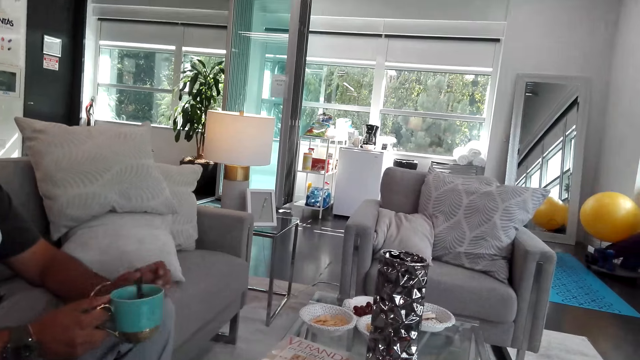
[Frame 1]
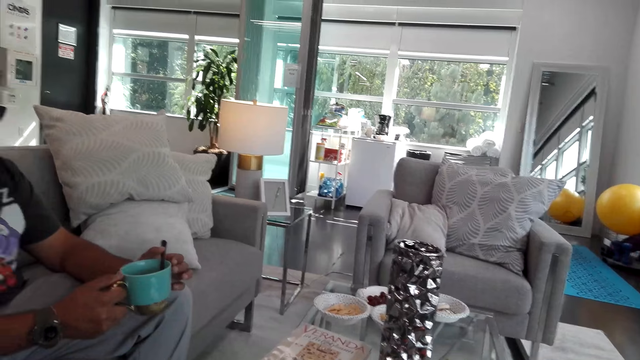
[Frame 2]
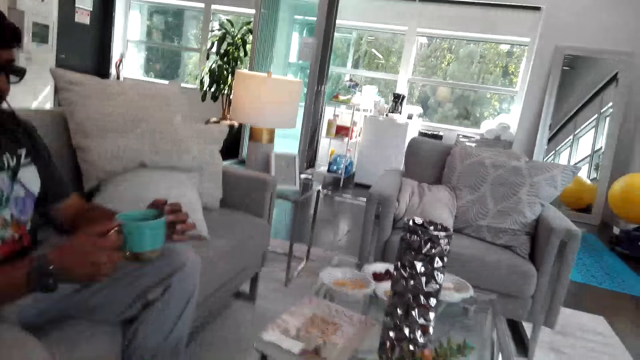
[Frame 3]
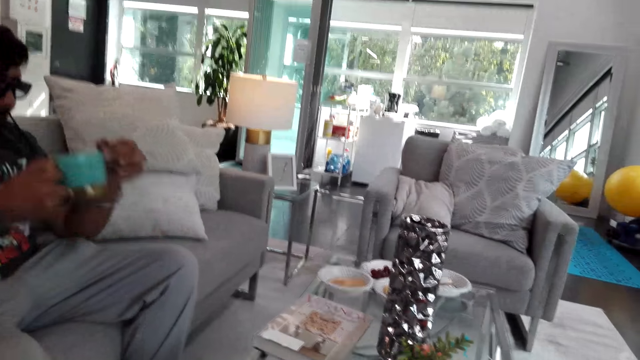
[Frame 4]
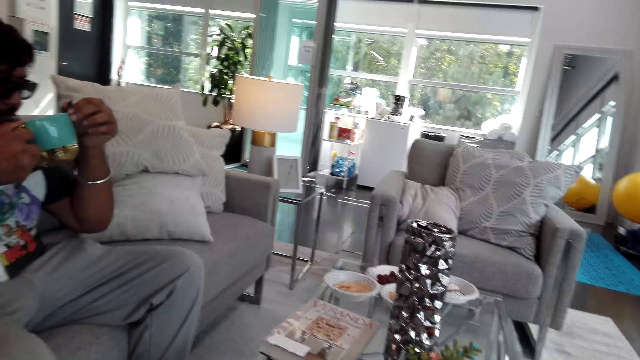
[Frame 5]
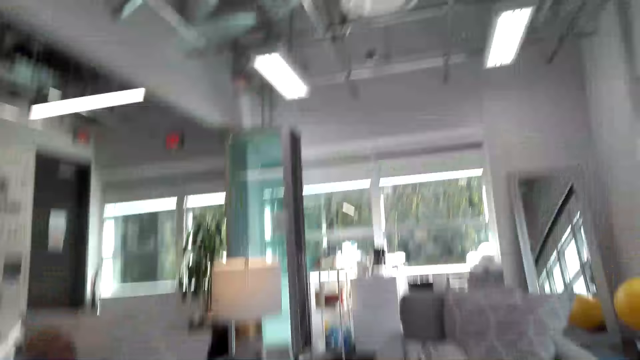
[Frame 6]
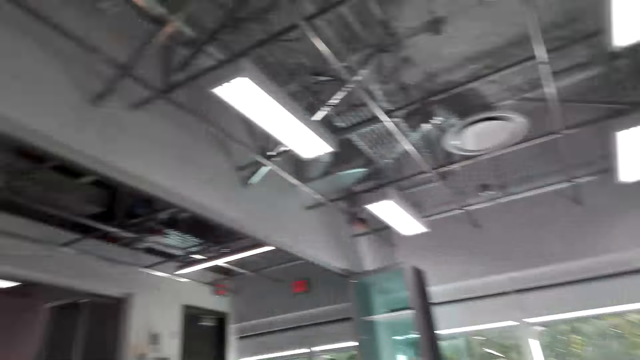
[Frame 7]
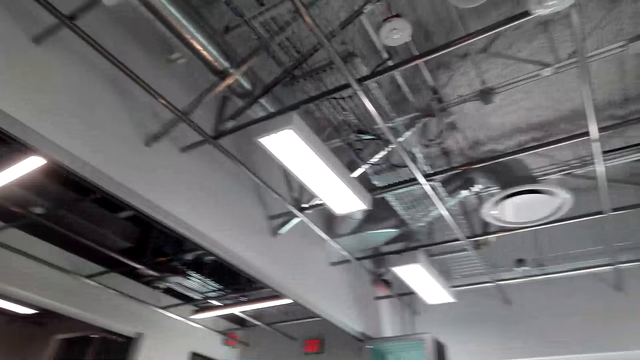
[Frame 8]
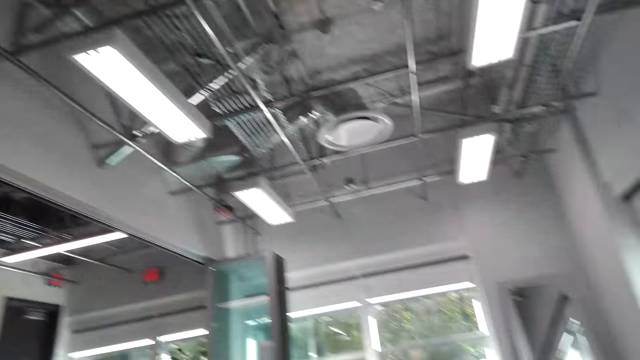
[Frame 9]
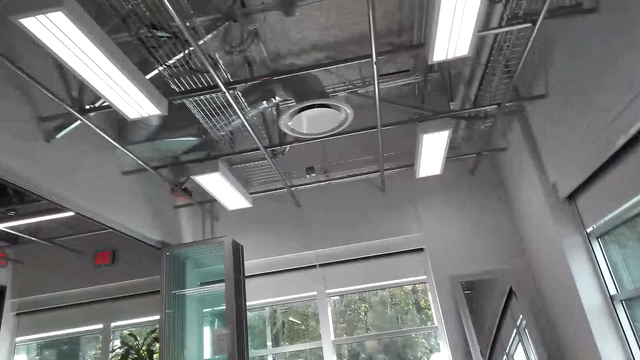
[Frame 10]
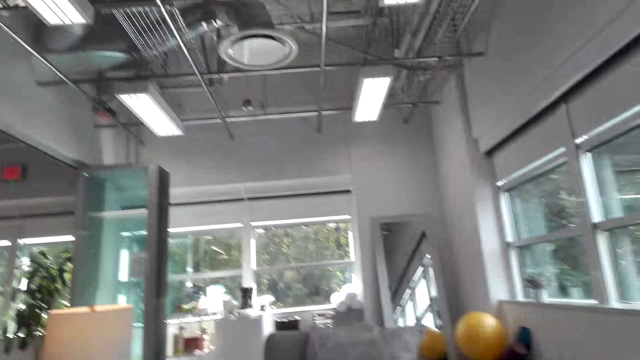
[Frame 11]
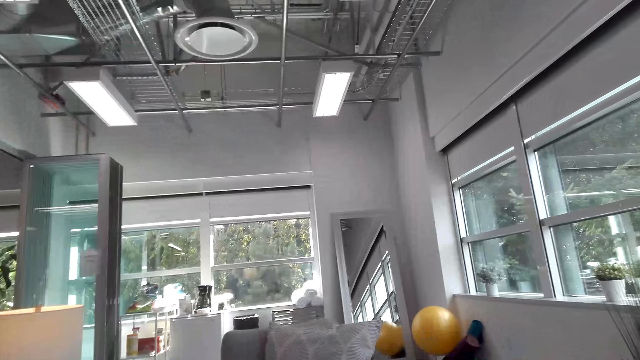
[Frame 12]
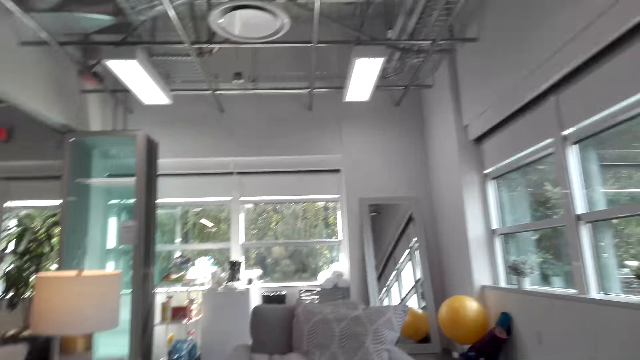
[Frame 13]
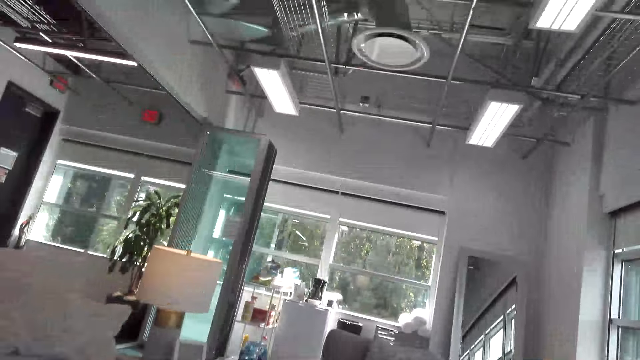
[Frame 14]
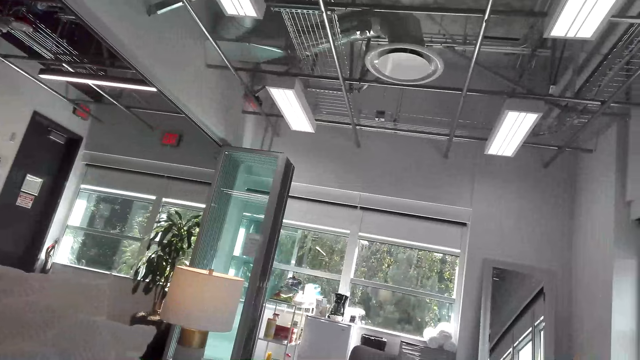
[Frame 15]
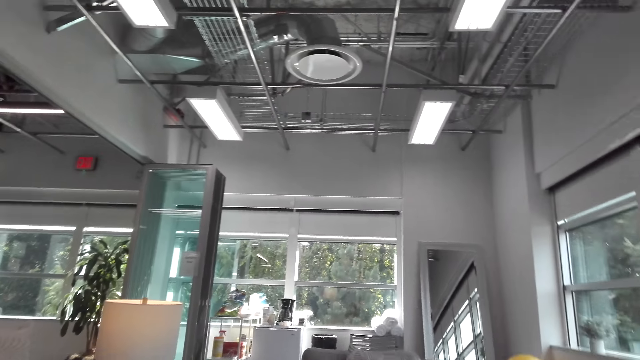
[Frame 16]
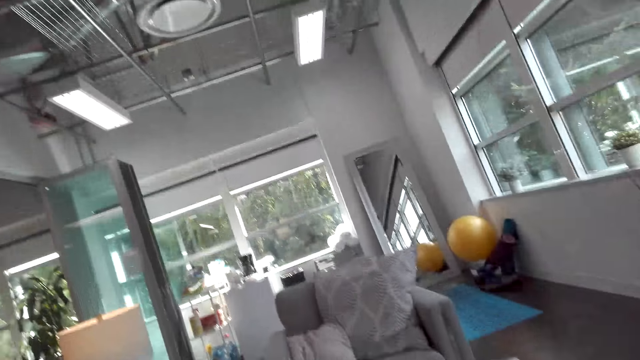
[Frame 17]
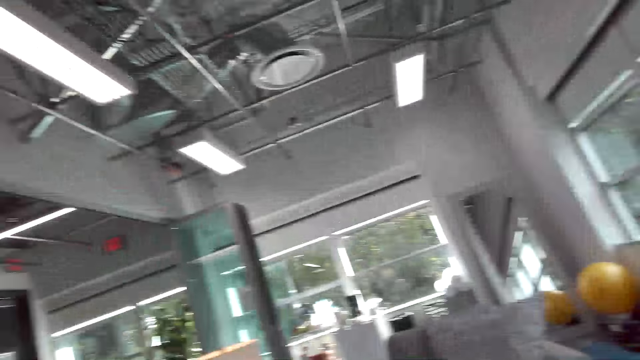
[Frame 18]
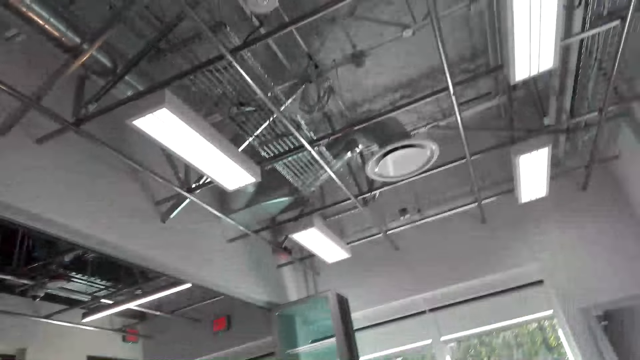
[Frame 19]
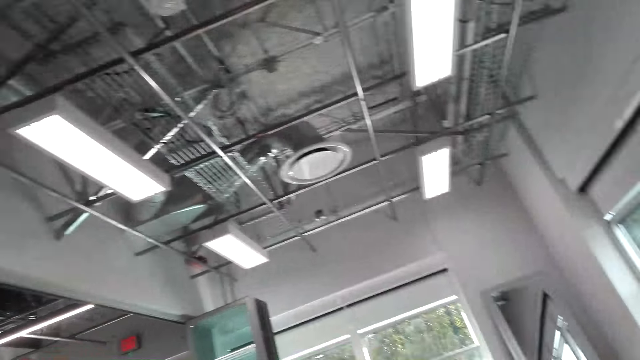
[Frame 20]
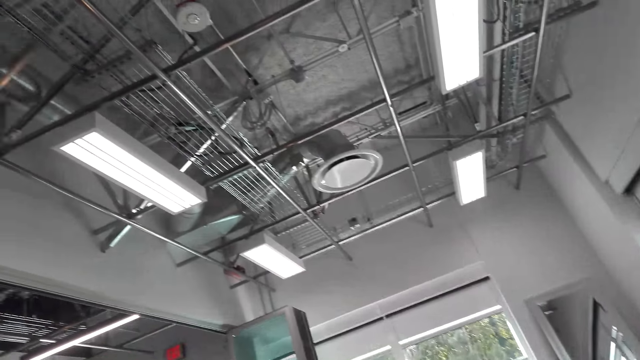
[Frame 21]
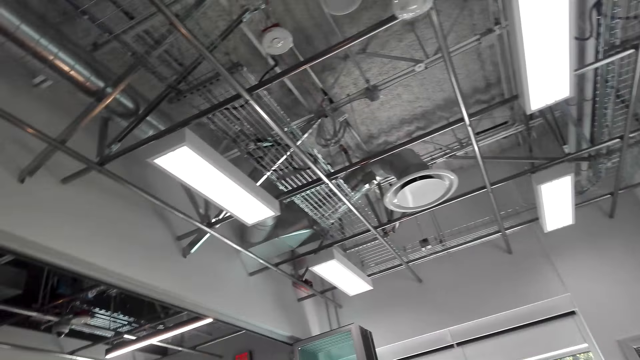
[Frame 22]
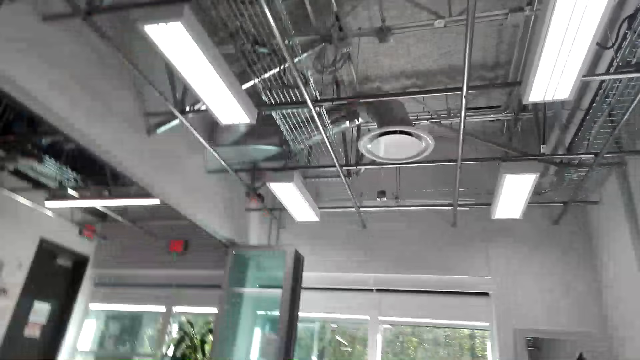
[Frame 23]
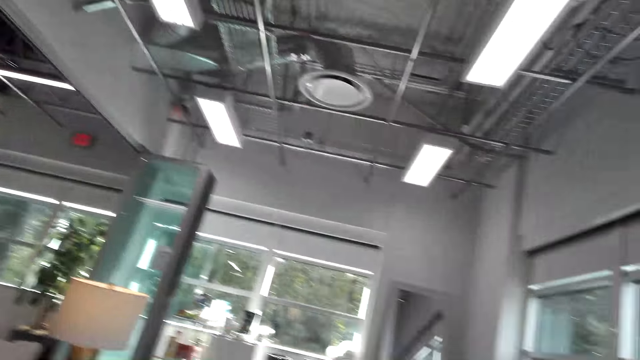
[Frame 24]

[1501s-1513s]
A man takes a cup of coffee. The man sips coffee from the cup. The camera wearer looks around the house. They do something with a hand.

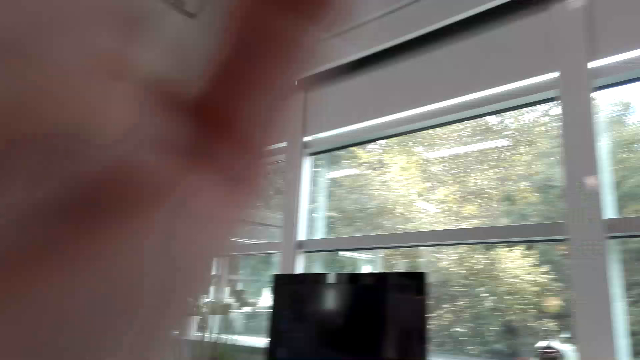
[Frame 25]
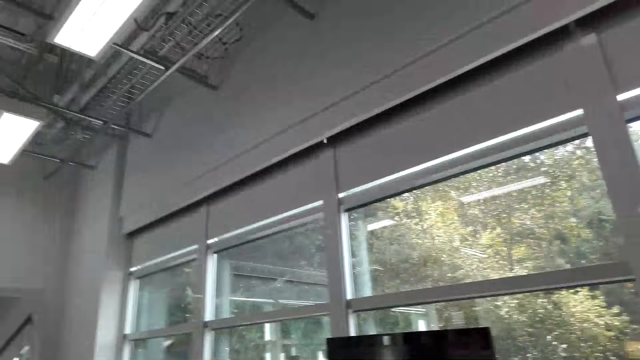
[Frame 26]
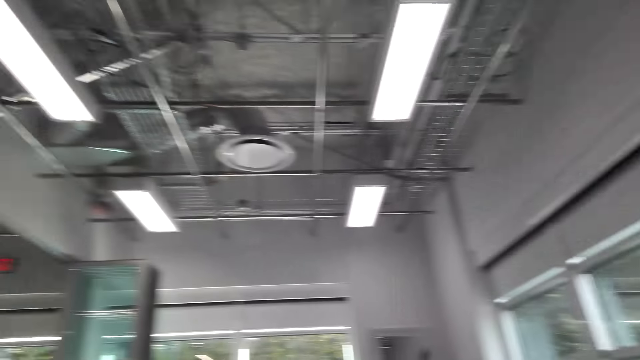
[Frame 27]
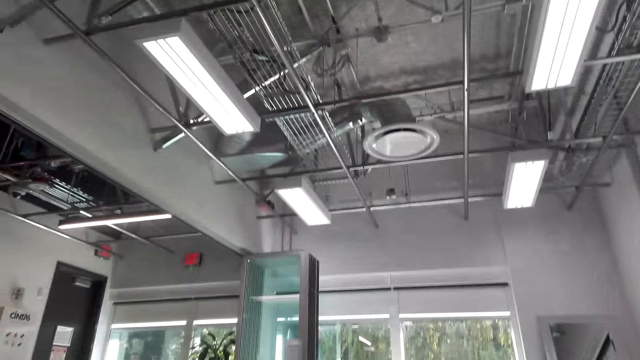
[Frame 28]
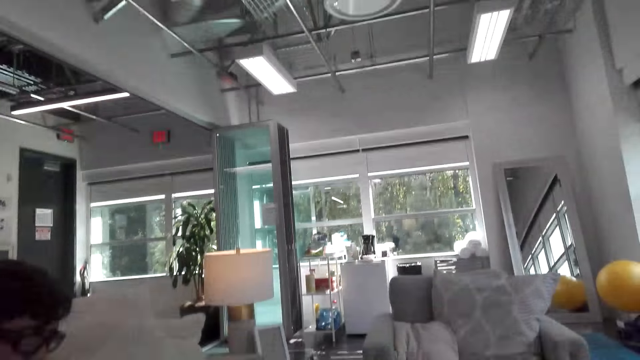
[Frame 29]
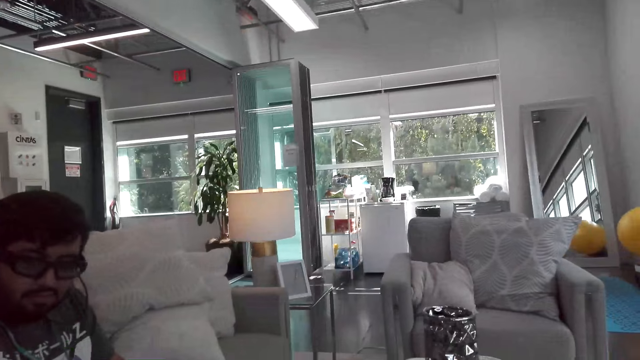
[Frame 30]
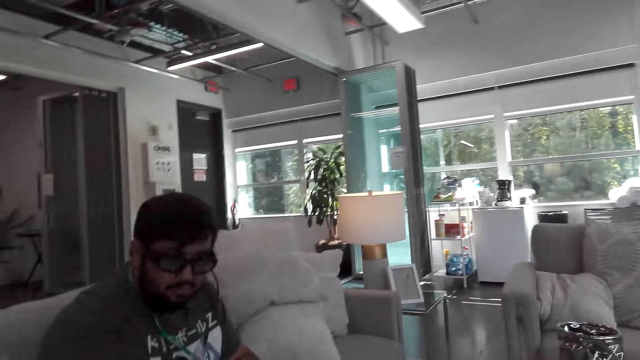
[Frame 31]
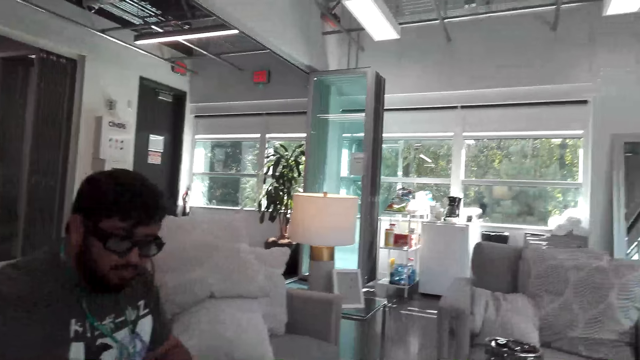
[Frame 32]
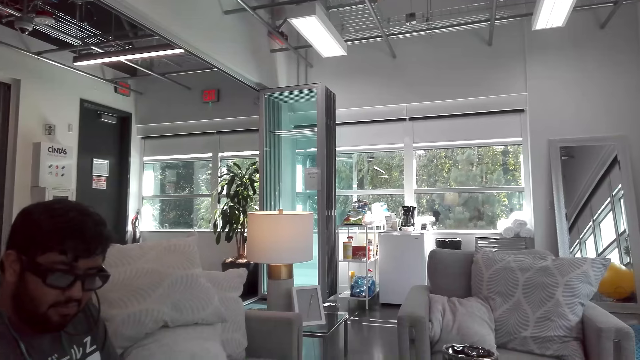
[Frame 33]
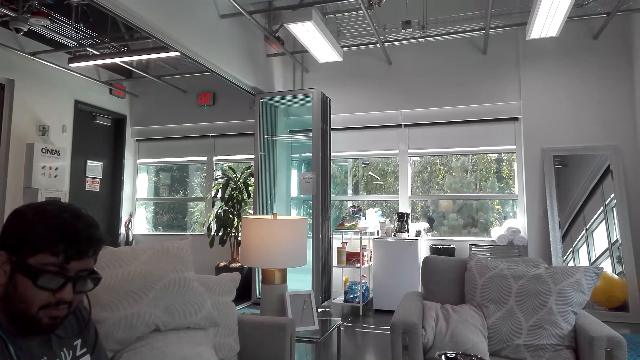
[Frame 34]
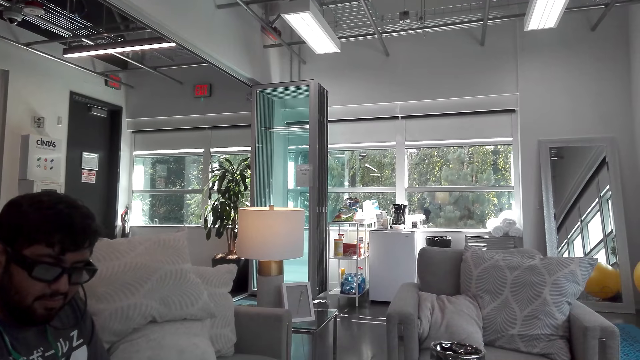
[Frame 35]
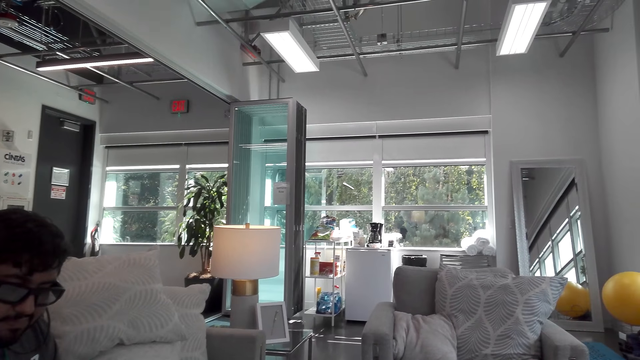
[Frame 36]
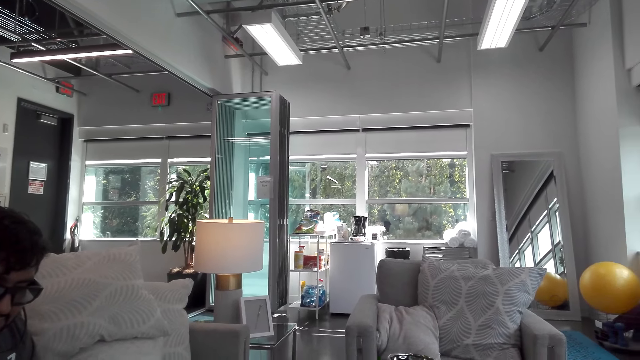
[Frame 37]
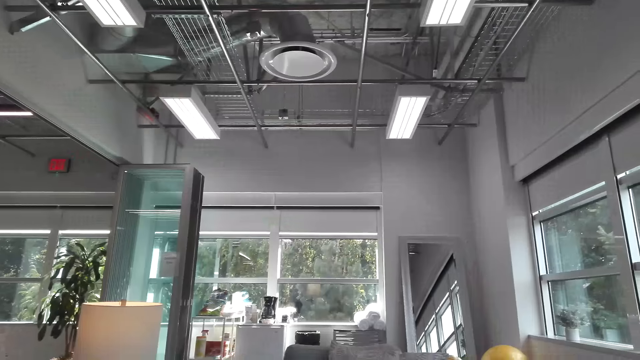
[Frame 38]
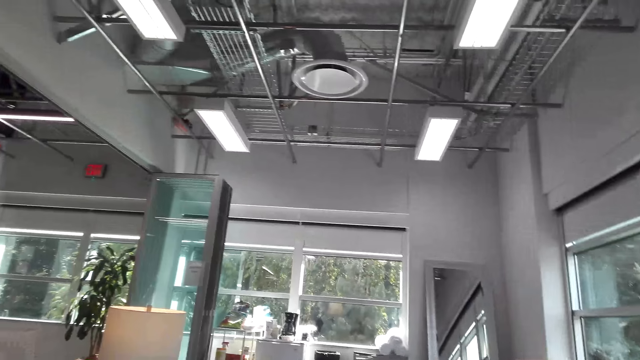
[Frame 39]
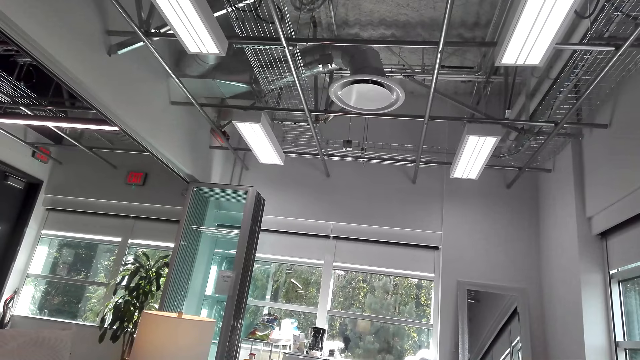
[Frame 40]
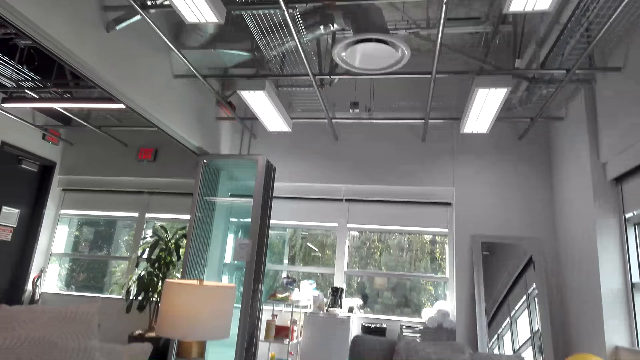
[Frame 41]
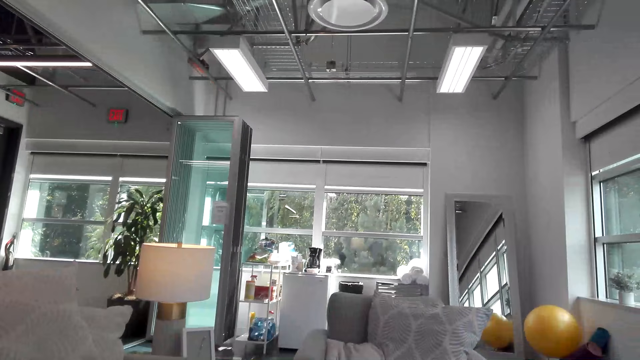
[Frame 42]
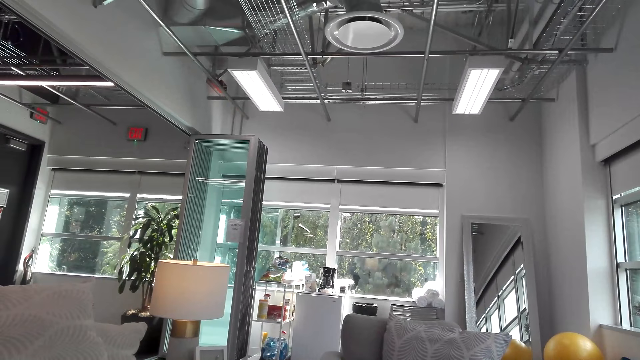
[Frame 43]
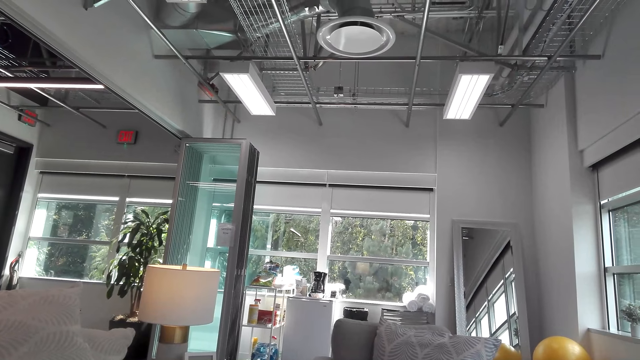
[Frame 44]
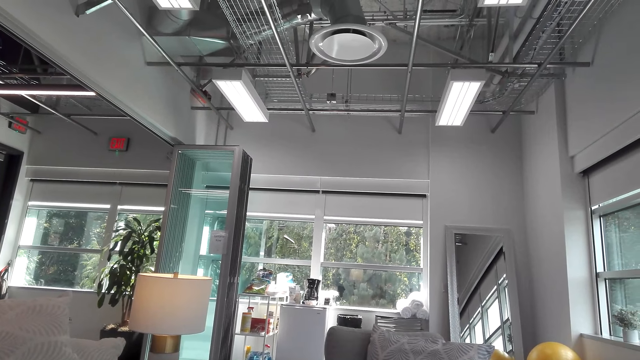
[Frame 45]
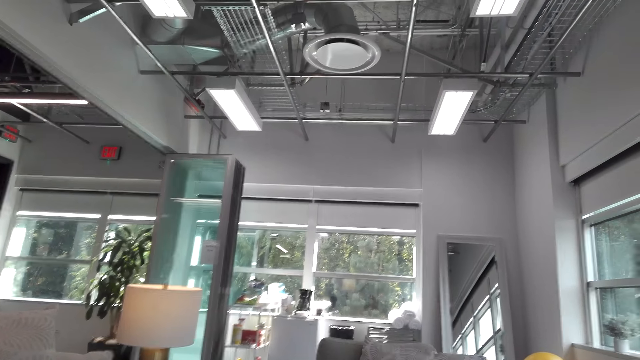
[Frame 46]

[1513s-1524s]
A person converses with the camera wearer.
